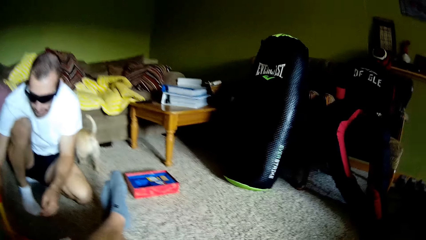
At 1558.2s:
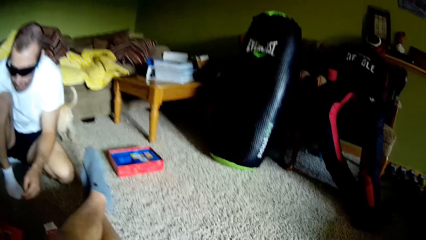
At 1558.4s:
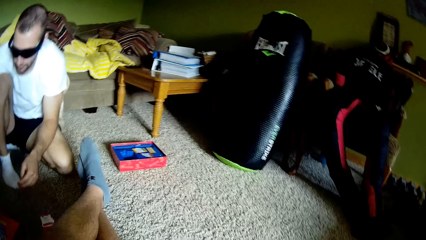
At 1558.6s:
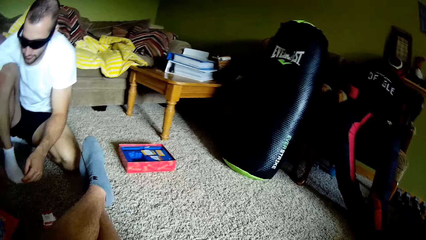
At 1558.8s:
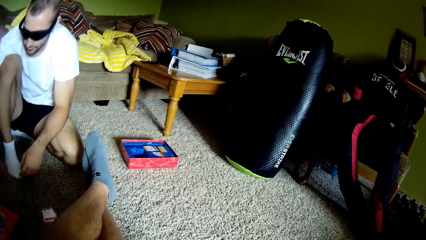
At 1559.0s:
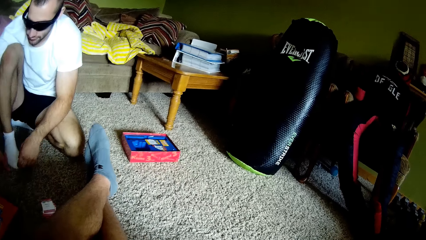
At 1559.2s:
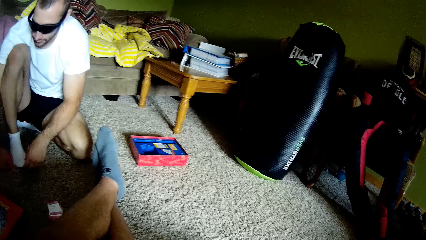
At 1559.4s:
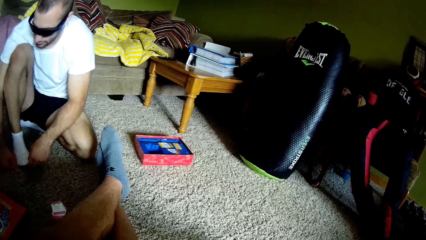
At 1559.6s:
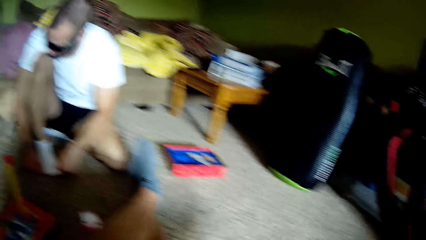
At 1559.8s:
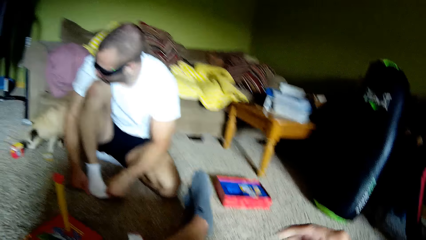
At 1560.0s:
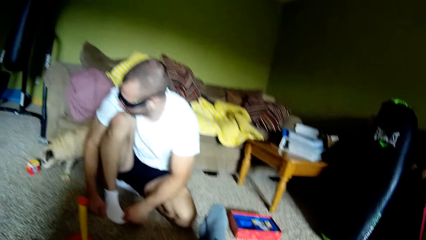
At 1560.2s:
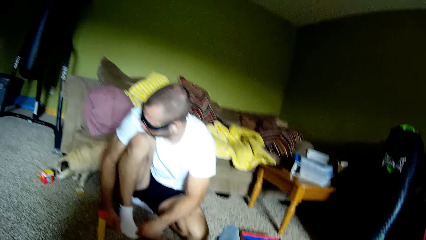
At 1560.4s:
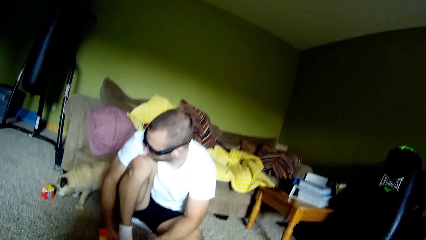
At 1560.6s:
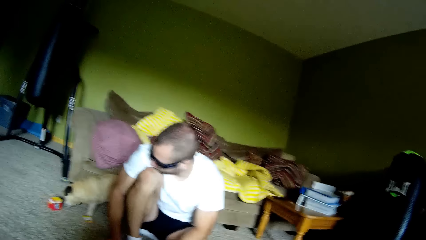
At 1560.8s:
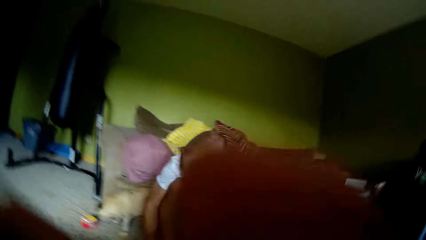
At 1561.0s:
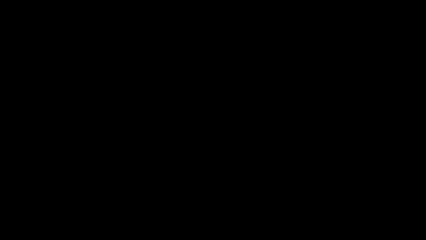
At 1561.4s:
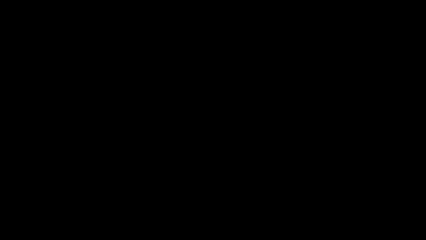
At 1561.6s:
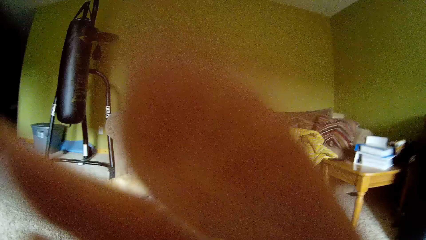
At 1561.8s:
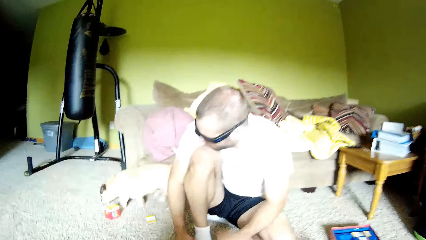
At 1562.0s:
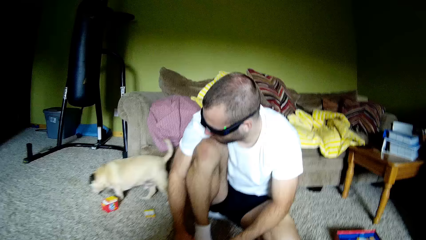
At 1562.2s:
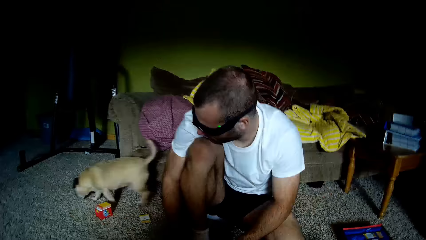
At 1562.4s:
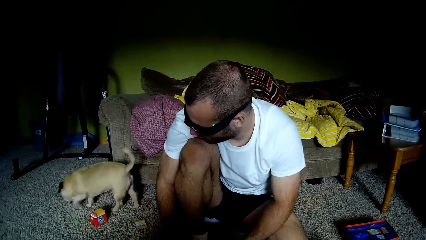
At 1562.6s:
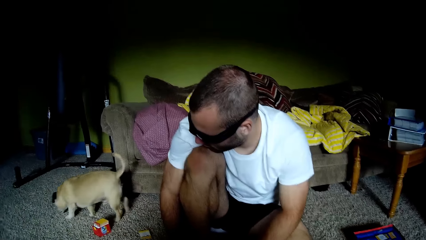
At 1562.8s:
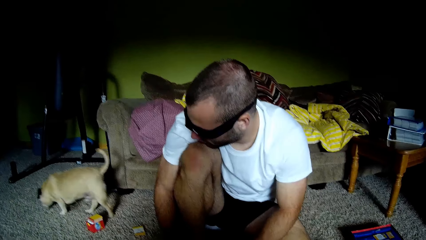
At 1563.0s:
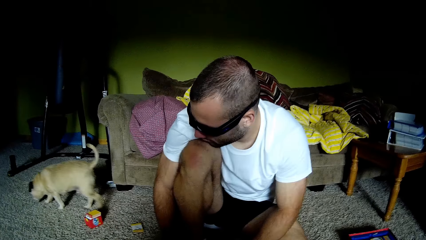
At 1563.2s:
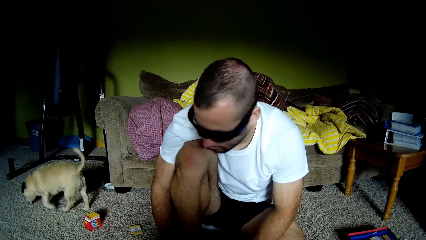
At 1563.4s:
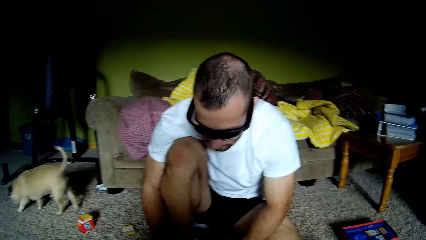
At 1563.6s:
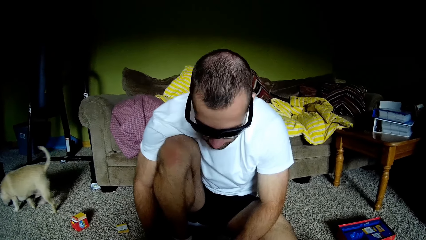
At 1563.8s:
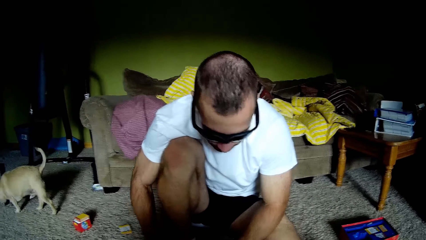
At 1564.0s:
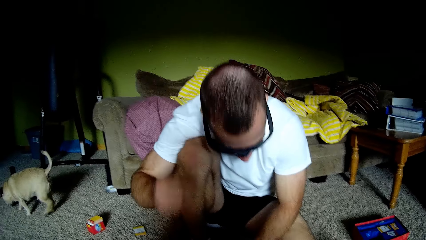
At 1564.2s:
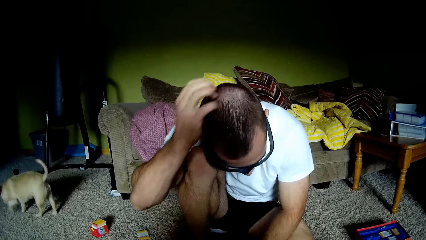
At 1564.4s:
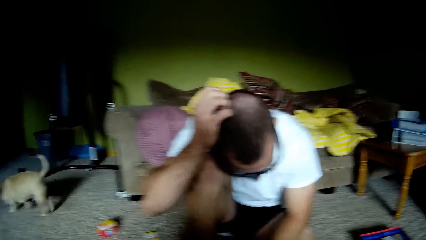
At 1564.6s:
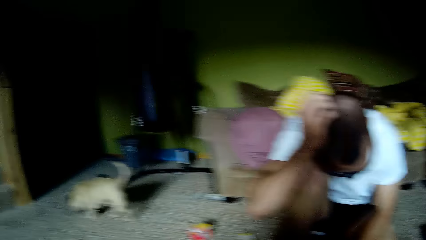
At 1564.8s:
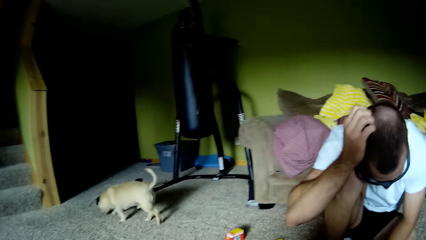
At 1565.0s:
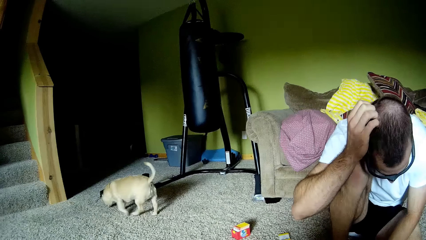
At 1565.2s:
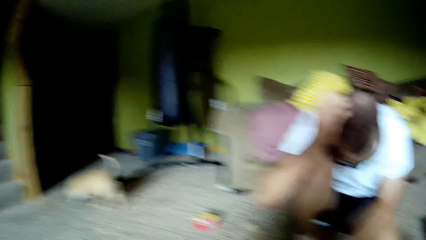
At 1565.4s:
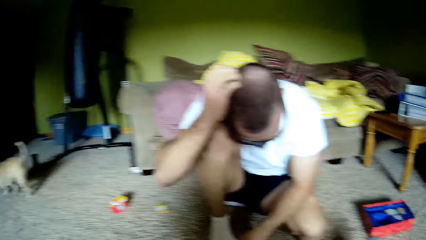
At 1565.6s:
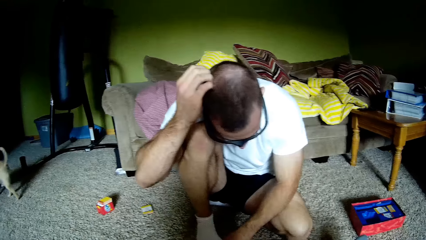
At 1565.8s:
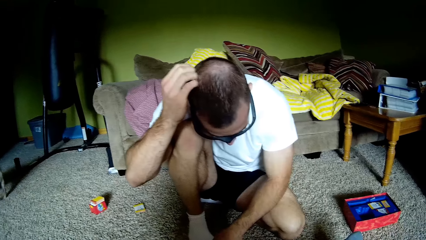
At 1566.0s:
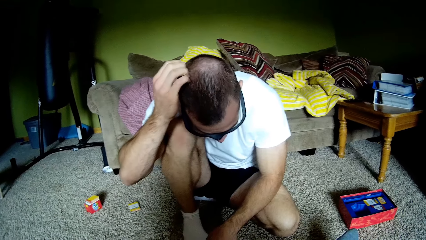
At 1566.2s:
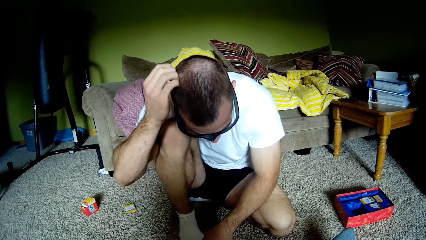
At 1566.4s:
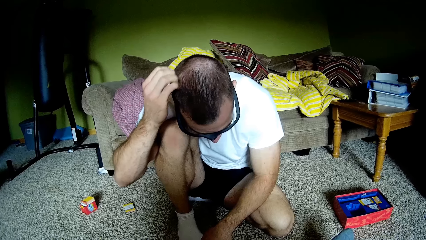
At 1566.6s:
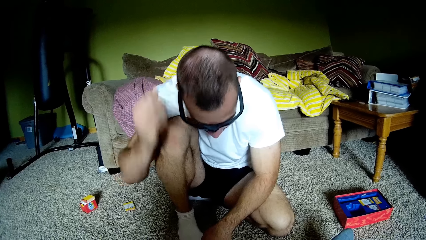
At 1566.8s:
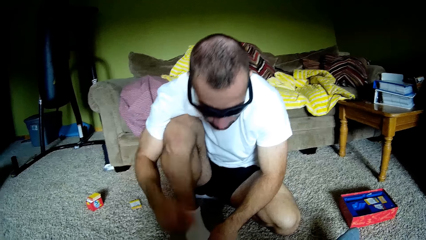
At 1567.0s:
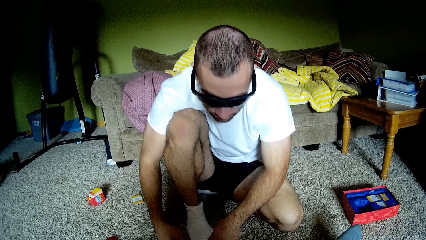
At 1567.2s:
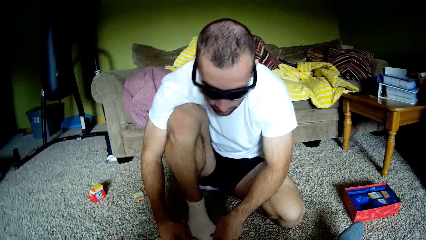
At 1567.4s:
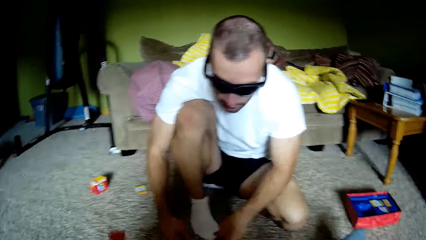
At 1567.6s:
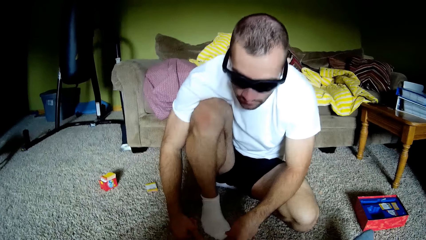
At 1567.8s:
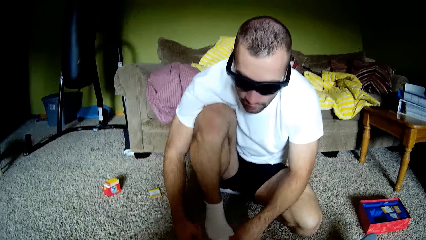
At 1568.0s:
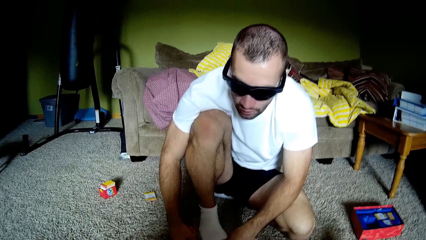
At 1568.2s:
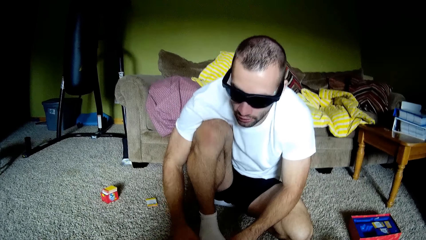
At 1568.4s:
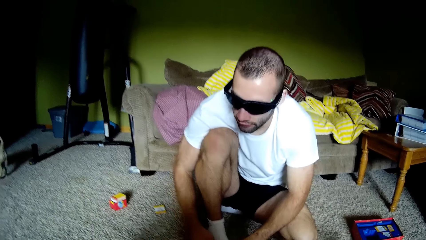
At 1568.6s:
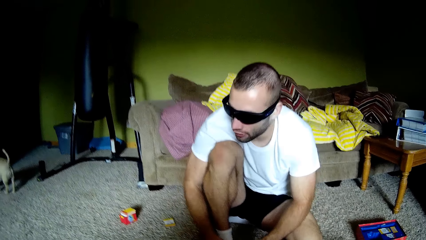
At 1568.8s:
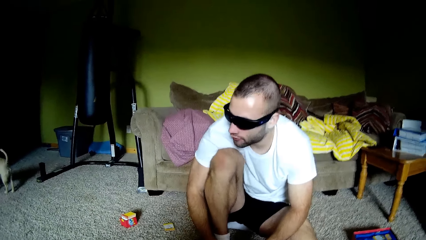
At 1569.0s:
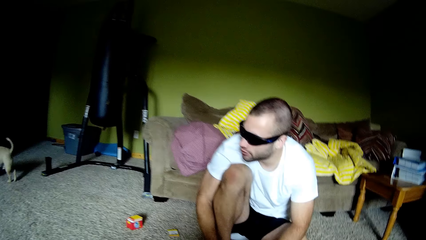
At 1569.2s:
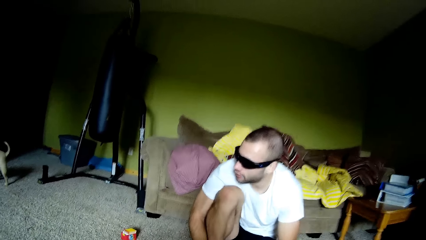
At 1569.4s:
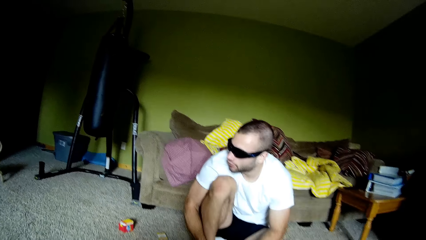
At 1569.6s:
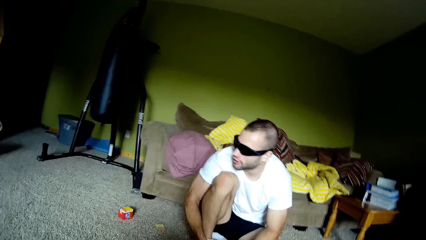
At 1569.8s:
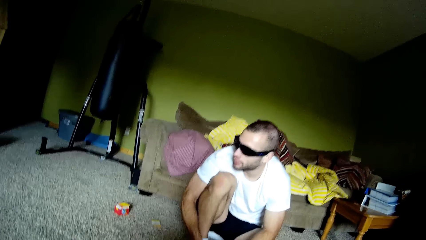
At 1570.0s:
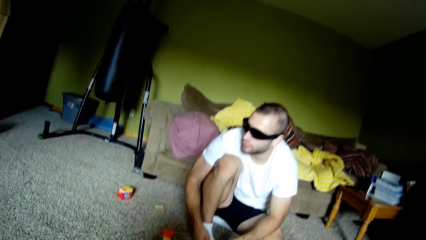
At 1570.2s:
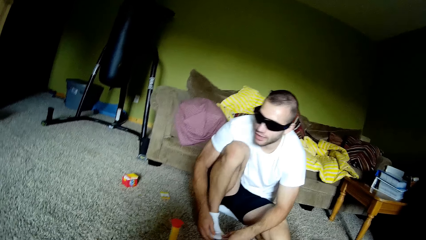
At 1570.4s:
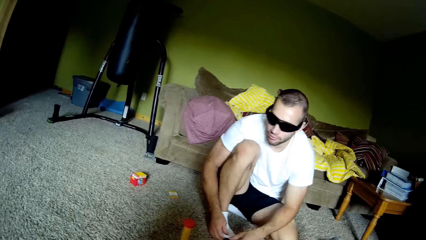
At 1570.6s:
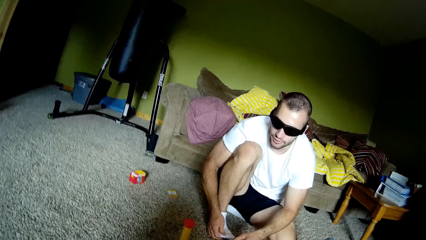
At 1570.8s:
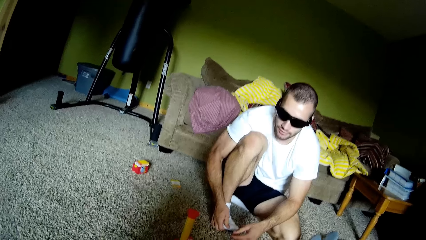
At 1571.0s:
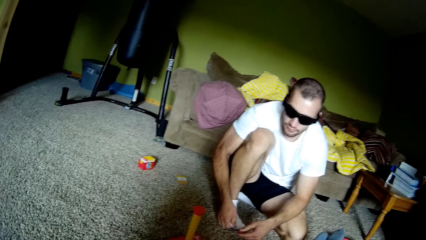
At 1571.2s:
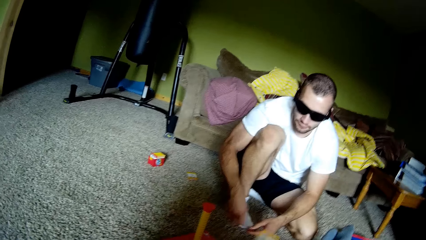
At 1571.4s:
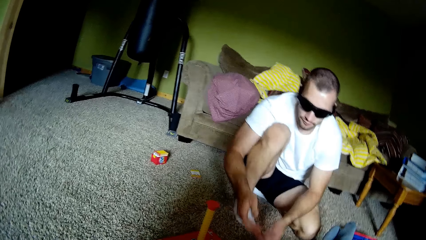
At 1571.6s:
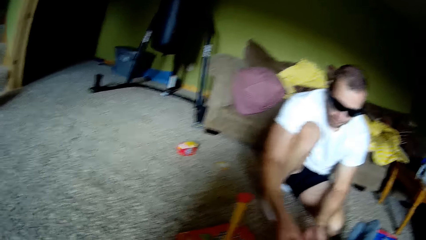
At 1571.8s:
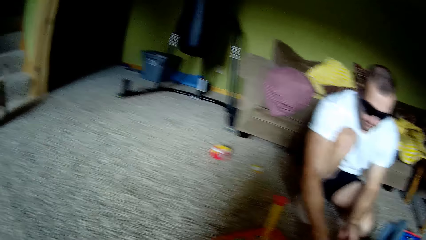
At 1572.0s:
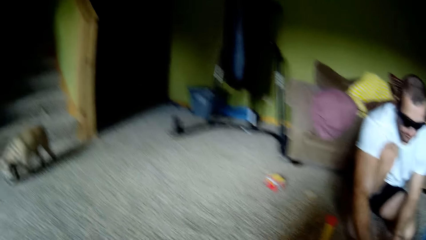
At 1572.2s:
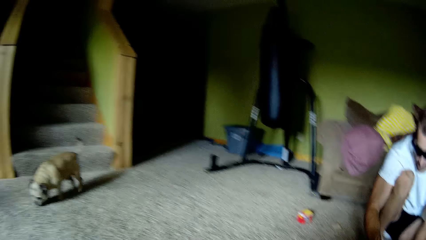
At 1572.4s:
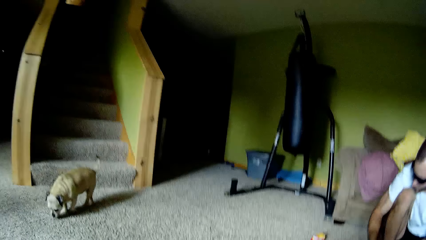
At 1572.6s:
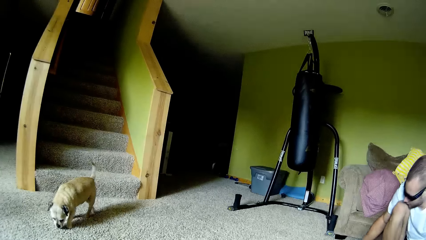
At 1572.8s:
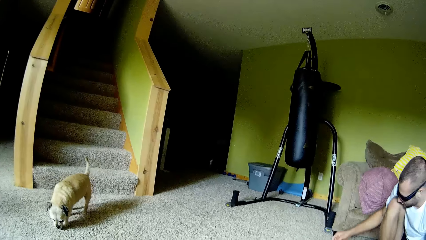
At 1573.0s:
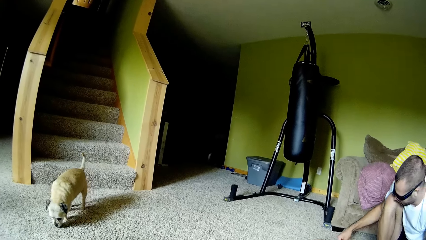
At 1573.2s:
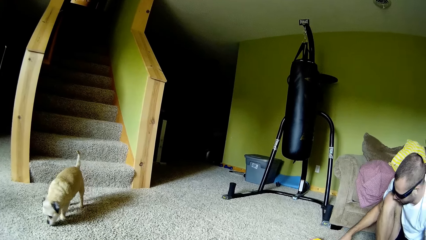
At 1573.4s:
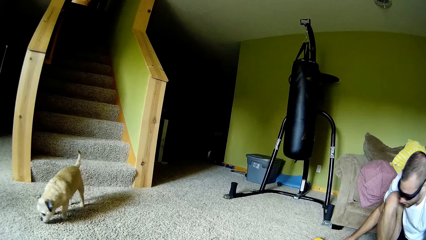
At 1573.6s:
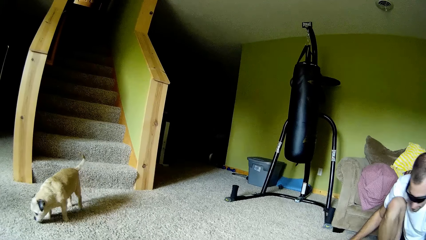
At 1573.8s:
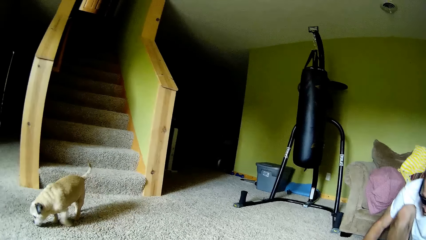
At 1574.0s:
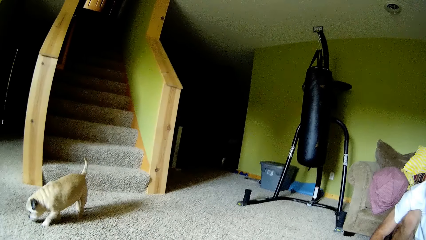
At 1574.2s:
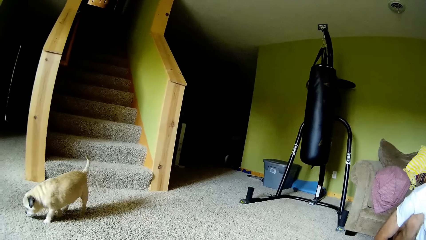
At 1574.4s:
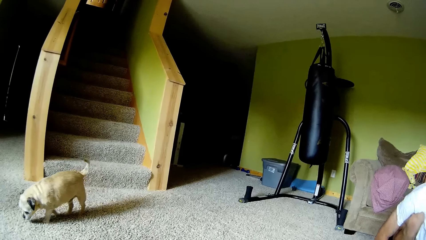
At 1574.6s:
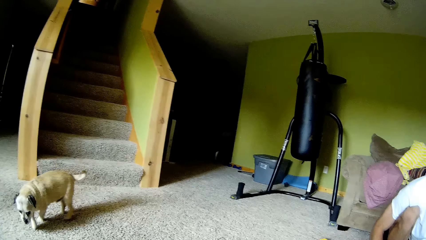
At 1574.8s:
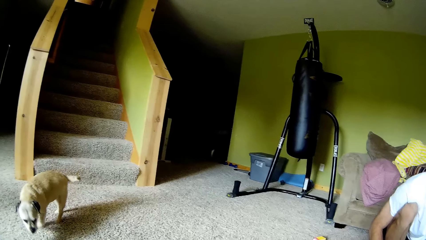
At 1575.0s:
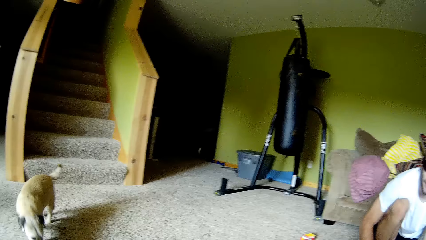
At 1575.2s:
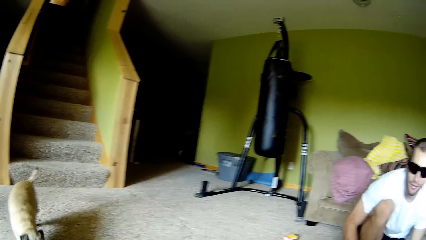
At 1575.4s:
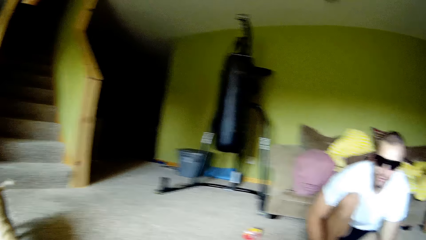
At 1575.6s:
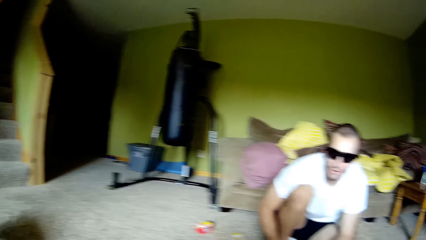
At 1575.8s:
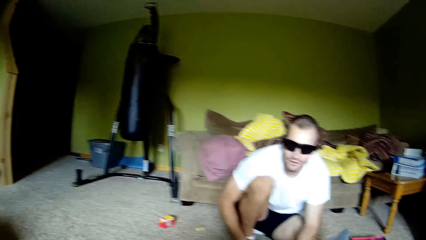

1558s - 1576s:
The camera wearer moves a leg and looks at the cards. A man moves a hand and looks around. The camera wearer looks at the cards again. He moves his hand. The man looks down and scratches his head. The camera wearer looks around. He looks around again. The man scratches his head and puts down his hand. The camera wearer moves a hand. The man looks on the other side, looks down, and moves his hand. The camera wearer looks around. The man looks around and moves a hand. The camera wearer looks at the dog.
